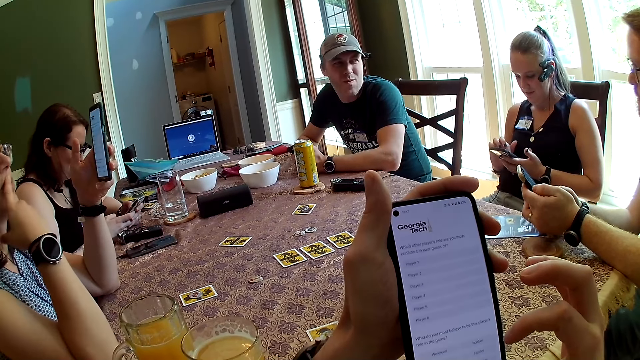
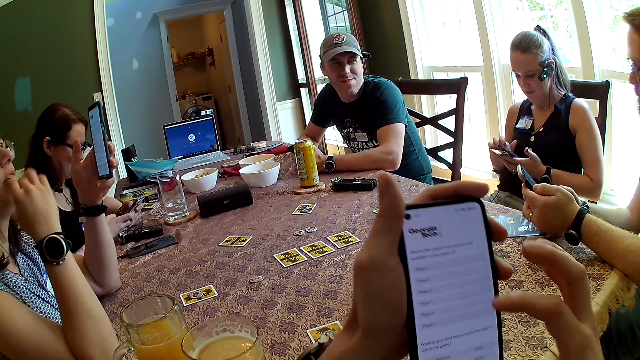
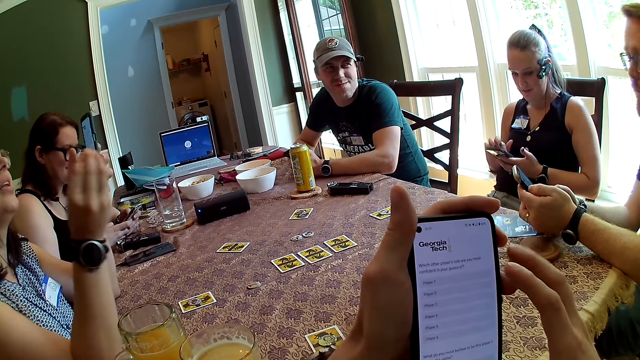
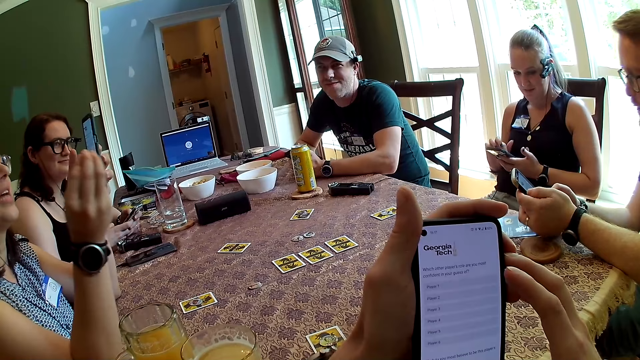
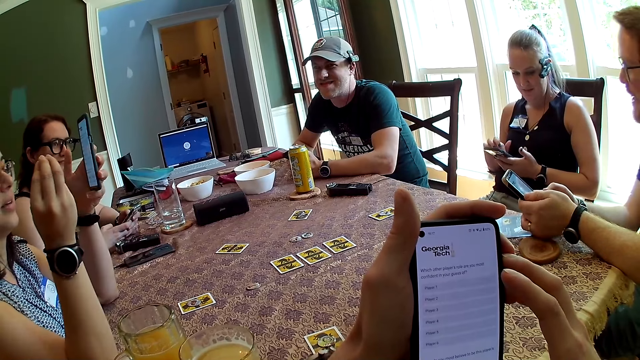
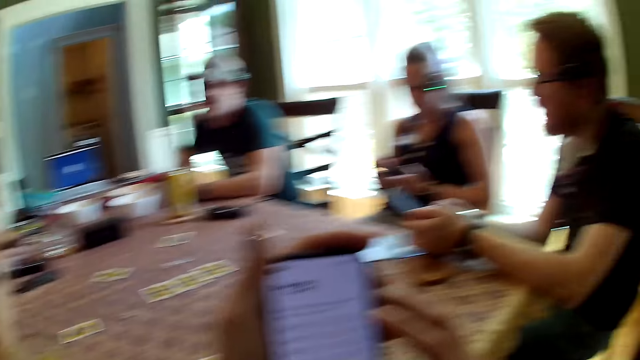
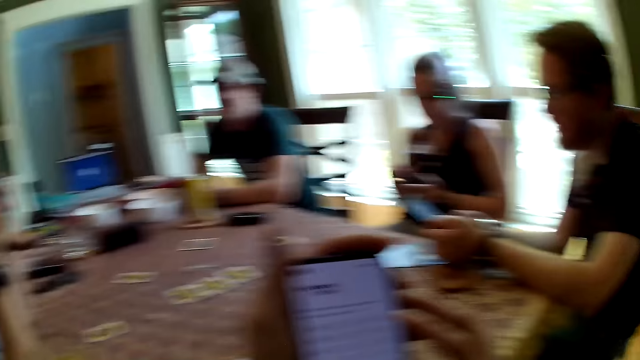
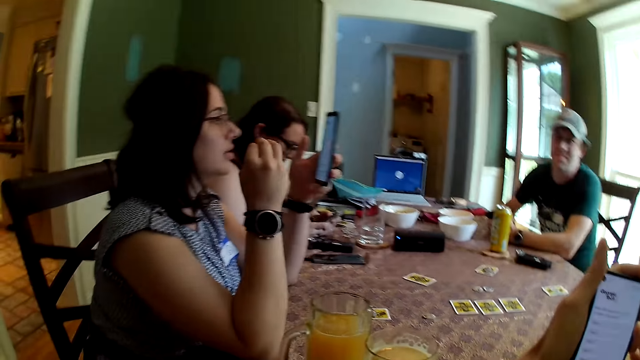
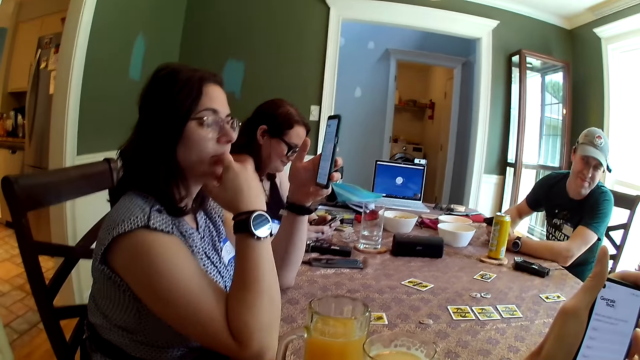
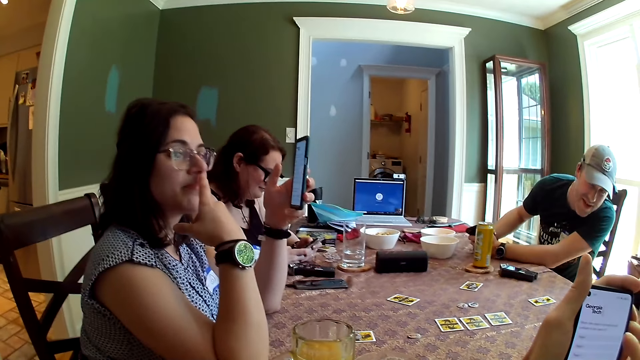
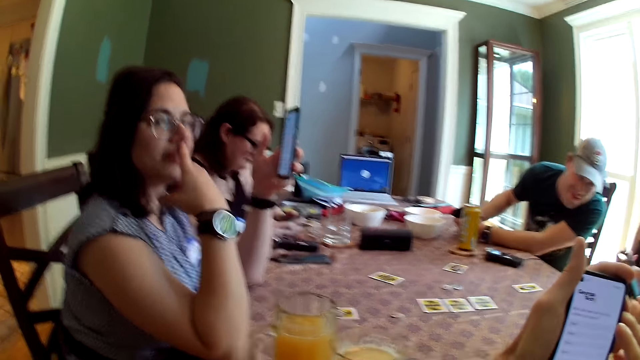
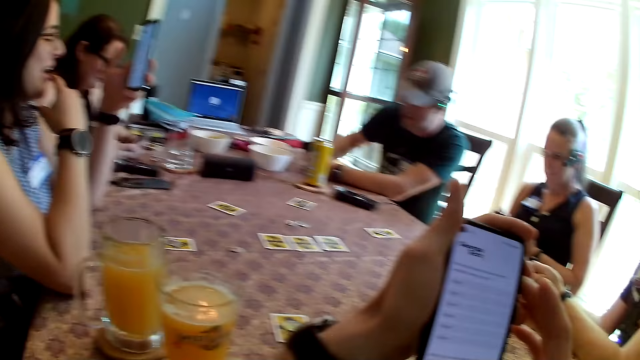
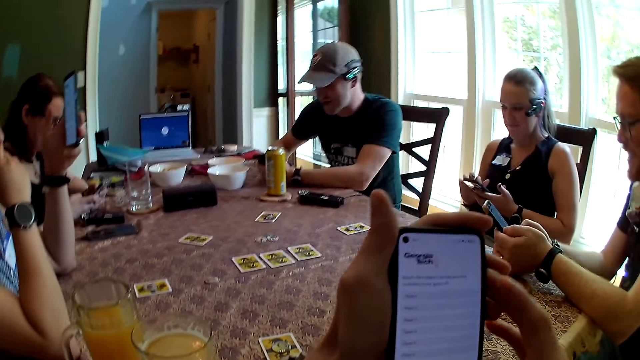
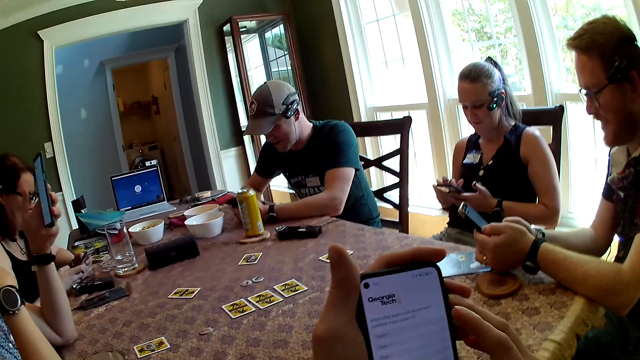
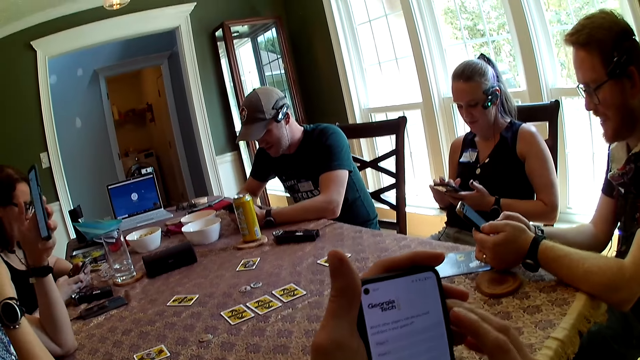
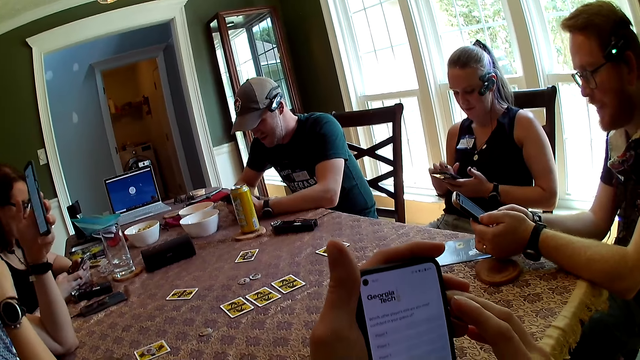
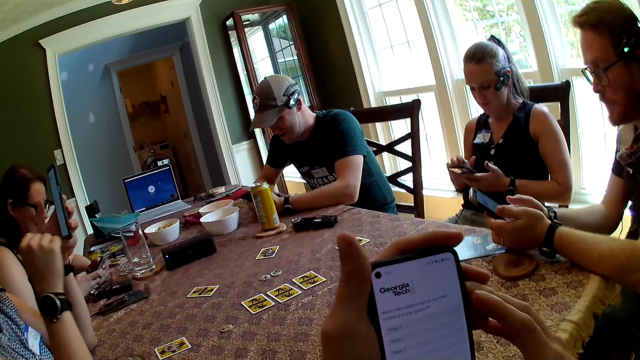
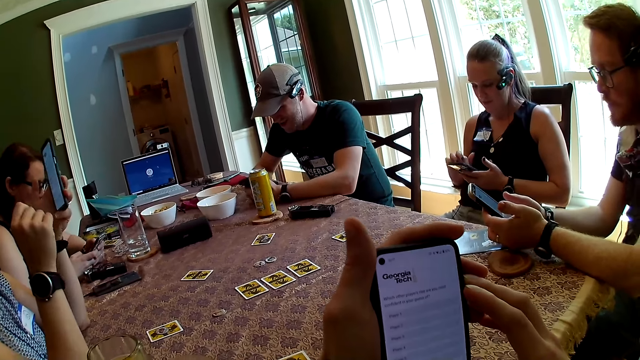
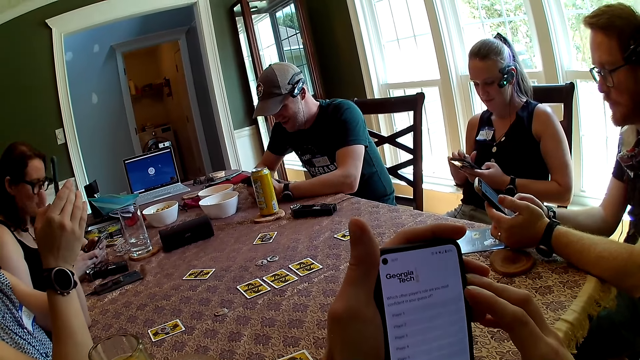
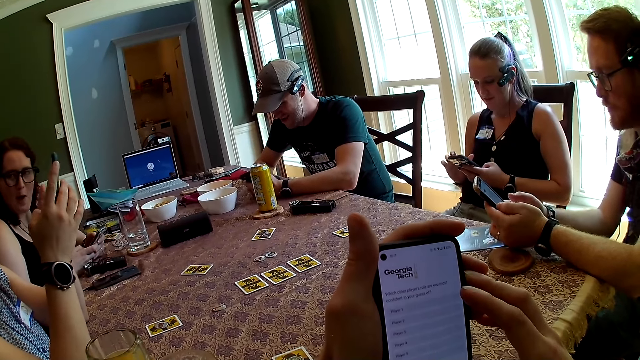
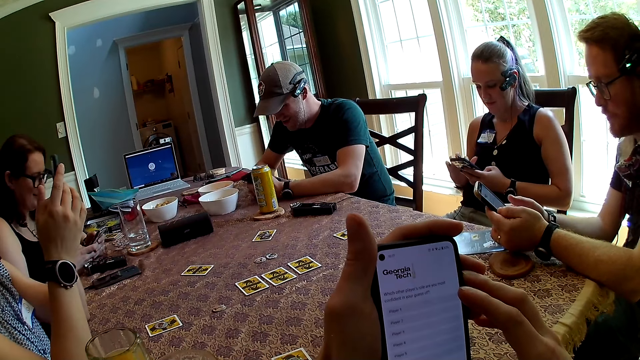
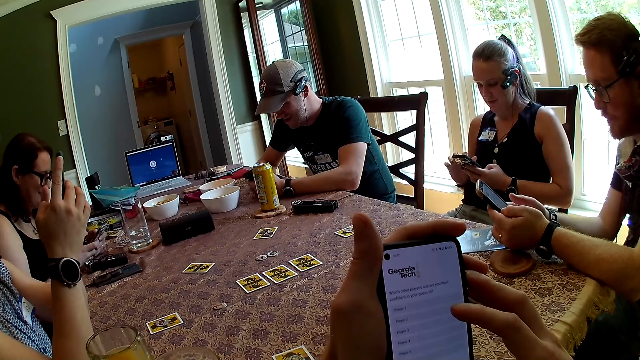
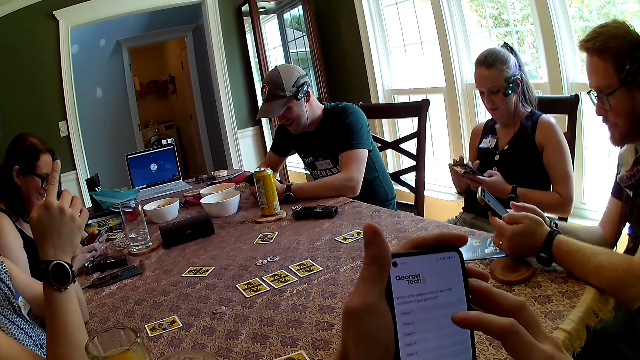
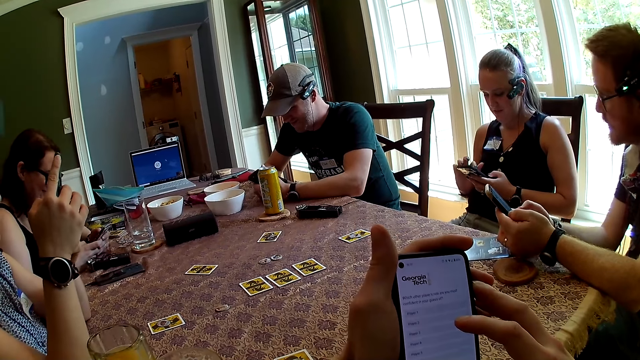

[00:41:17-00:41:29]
A woman interacts with the group of people round the table. She touches her face with her left hand. She holds the phone with her hands and operates the phone in her hands with her left hand.

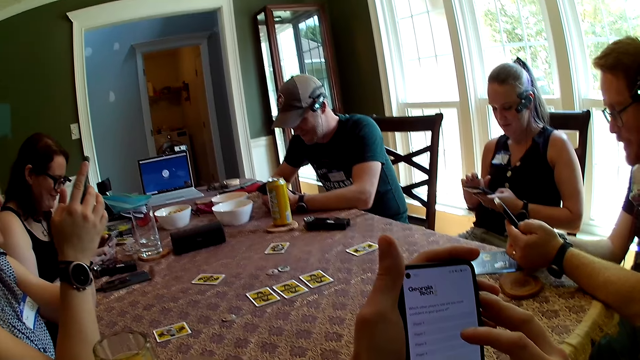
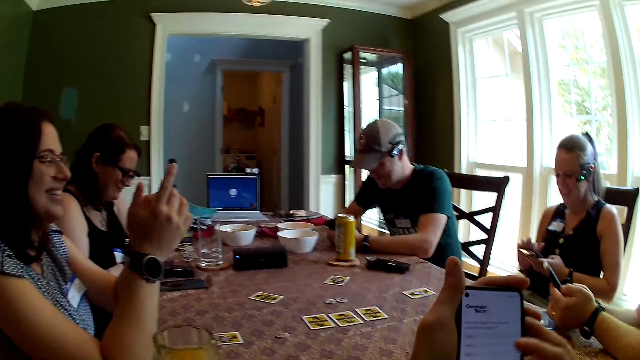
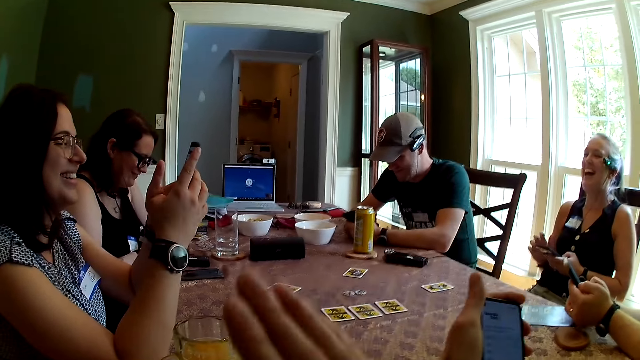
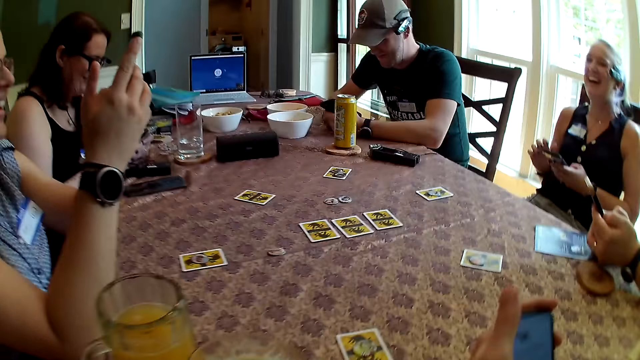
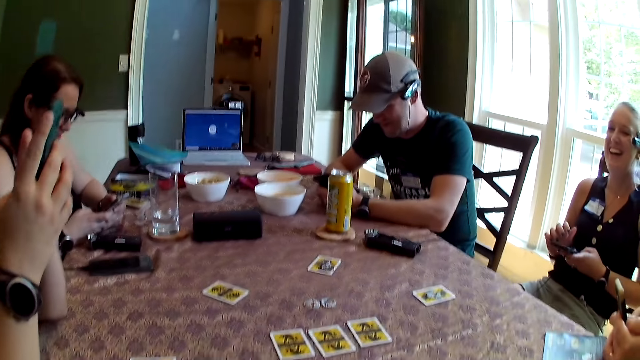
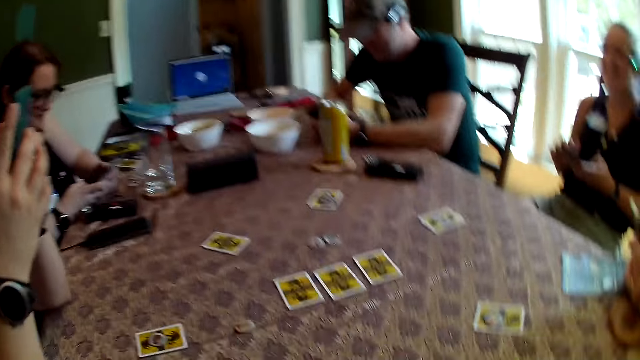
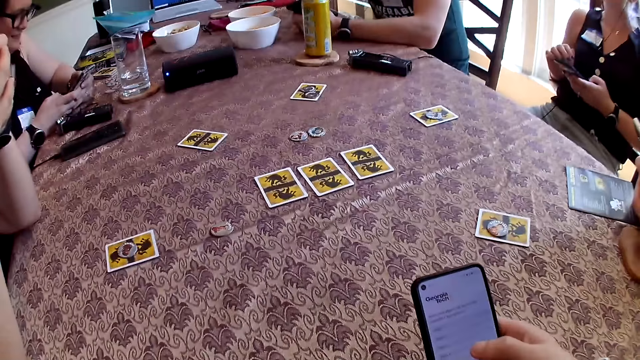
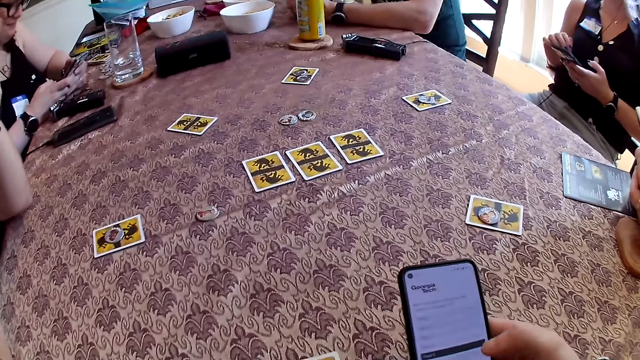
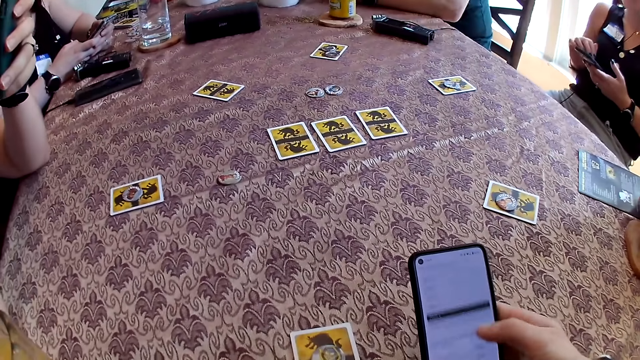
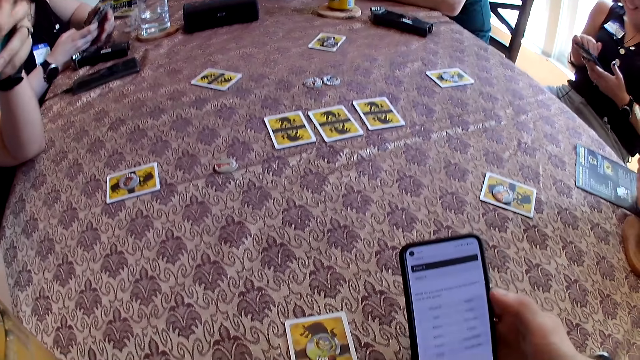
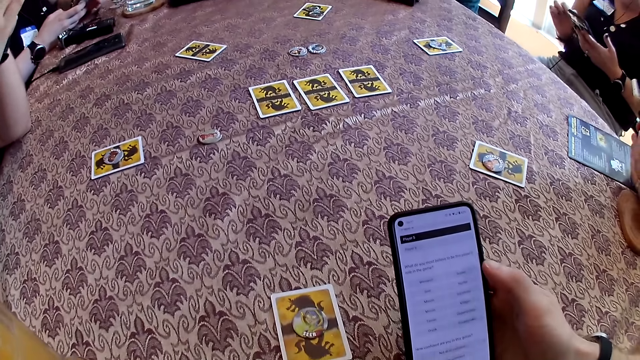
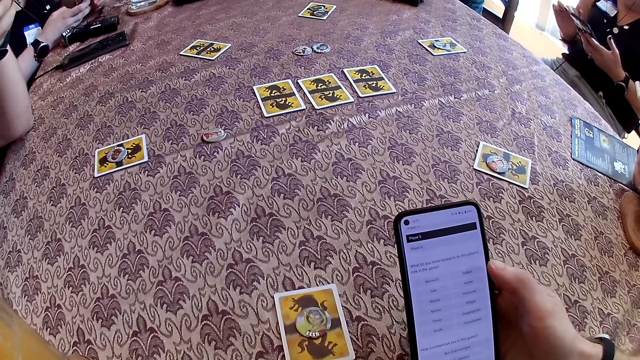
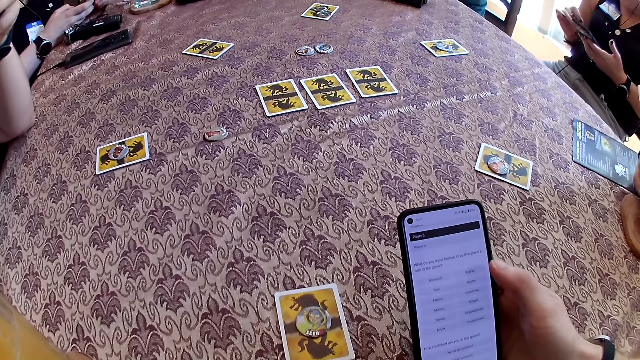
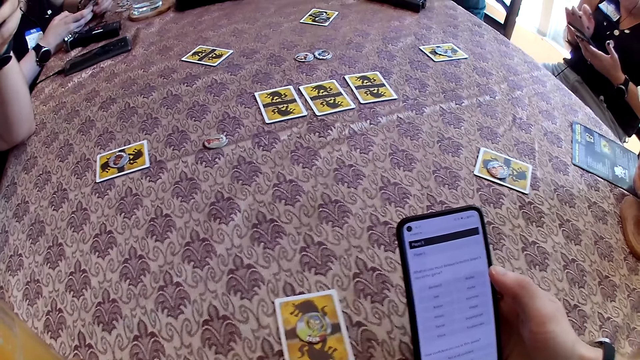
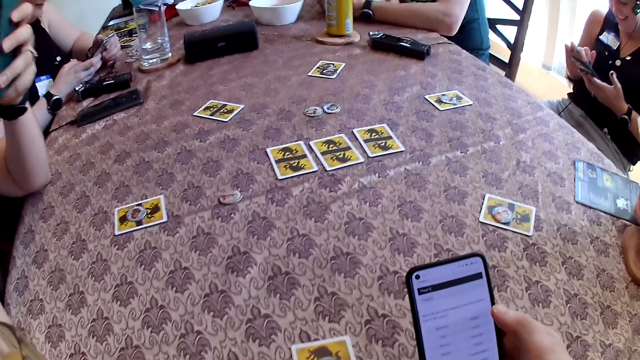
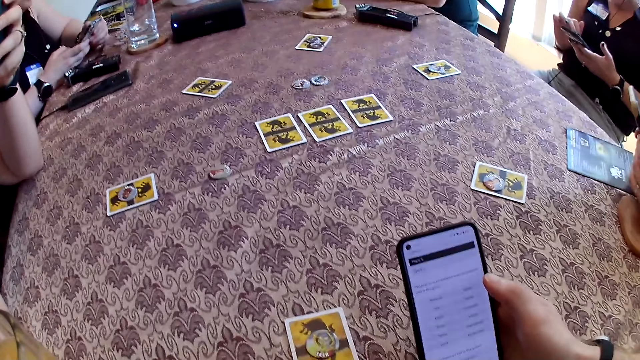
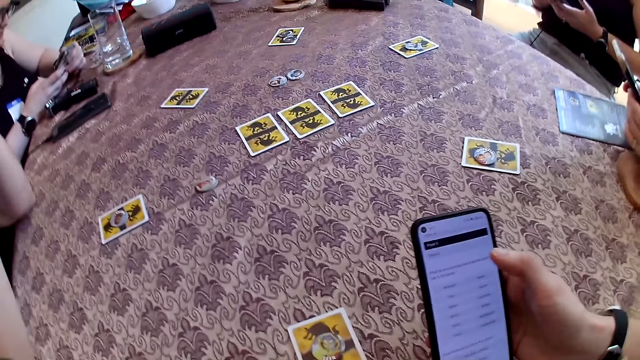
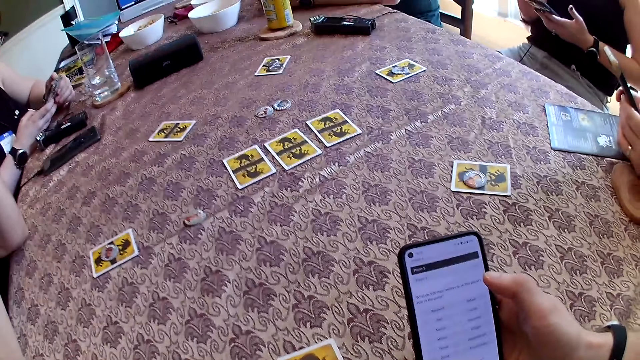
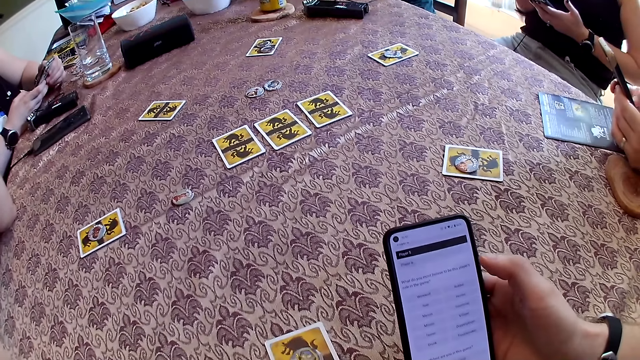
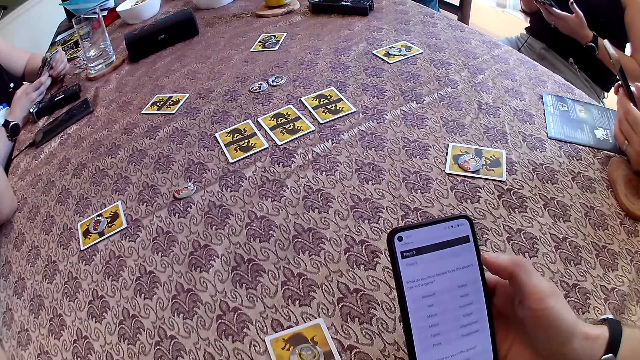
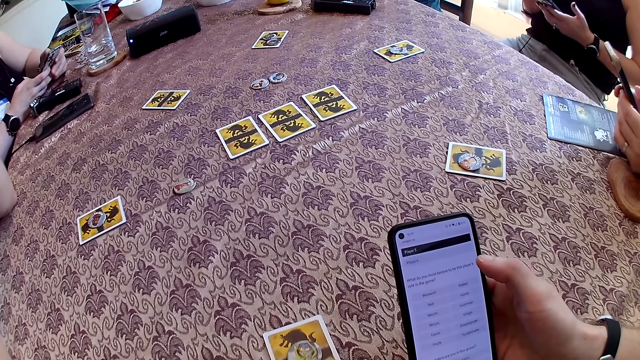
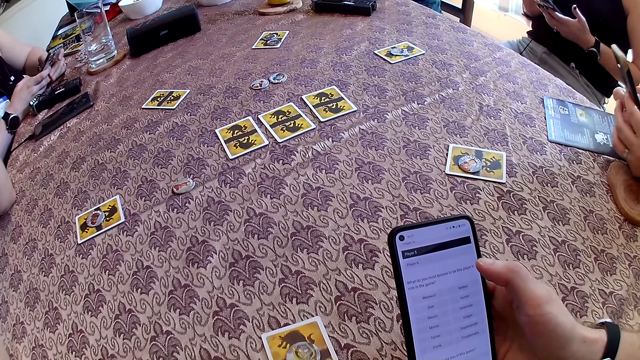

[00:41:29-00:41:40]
The camera wearer removes his right hand from the phone in his left hand. He holds the phone with his right hand. He operates the phone in his right hand with his right hand.
